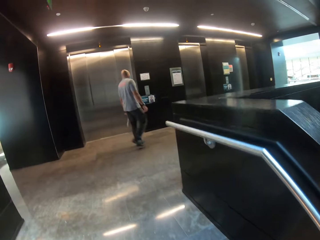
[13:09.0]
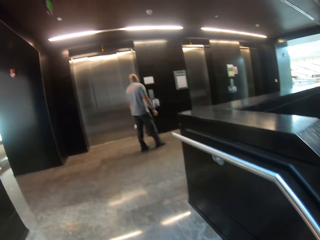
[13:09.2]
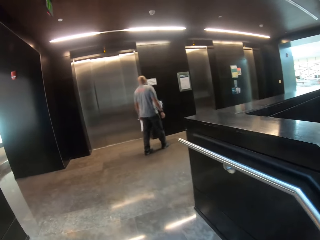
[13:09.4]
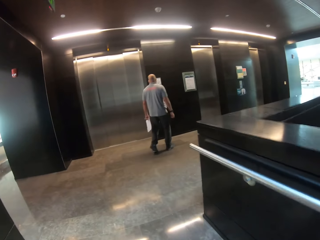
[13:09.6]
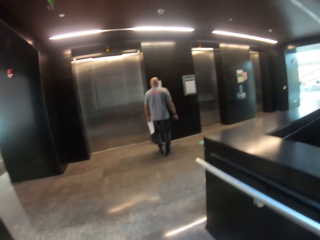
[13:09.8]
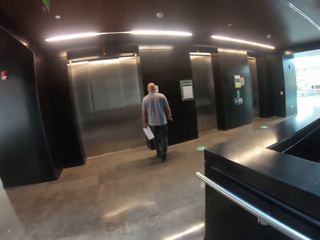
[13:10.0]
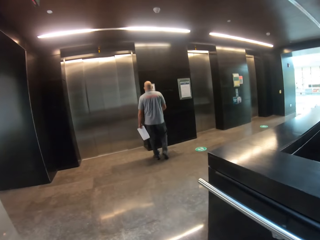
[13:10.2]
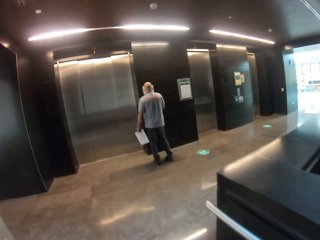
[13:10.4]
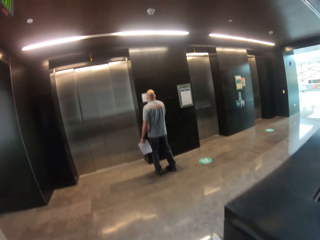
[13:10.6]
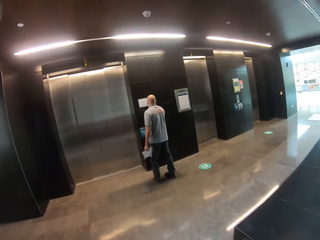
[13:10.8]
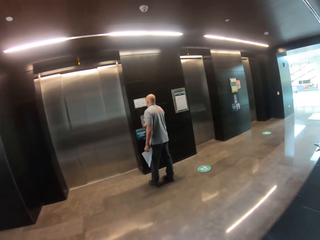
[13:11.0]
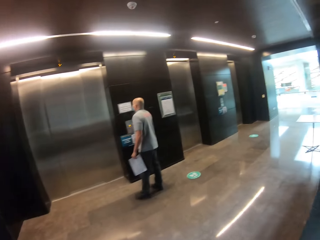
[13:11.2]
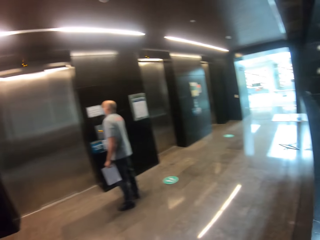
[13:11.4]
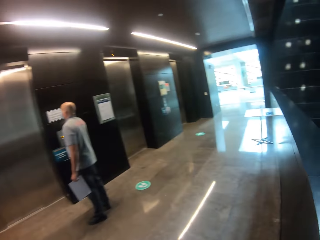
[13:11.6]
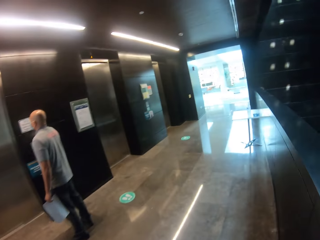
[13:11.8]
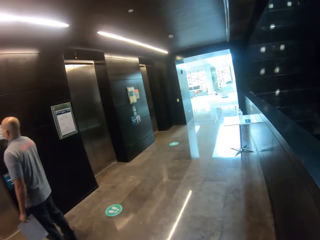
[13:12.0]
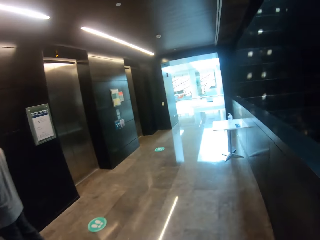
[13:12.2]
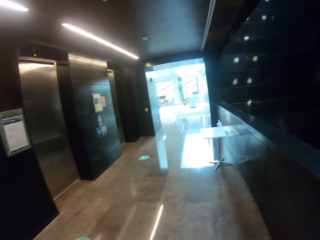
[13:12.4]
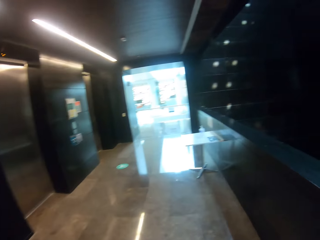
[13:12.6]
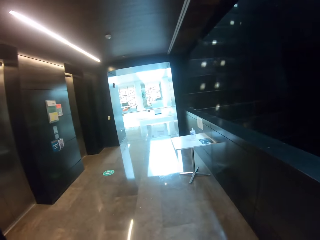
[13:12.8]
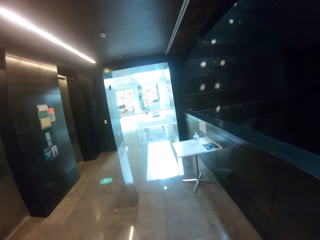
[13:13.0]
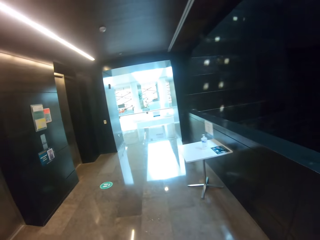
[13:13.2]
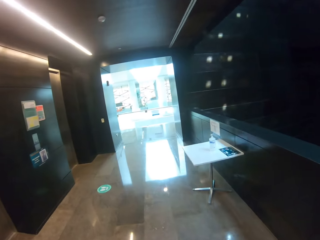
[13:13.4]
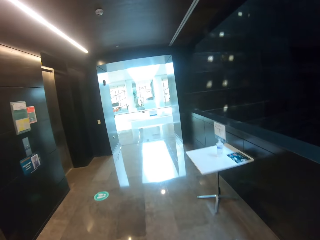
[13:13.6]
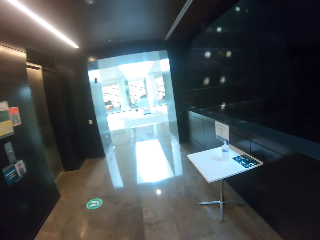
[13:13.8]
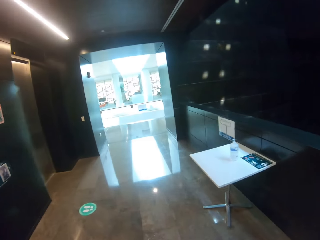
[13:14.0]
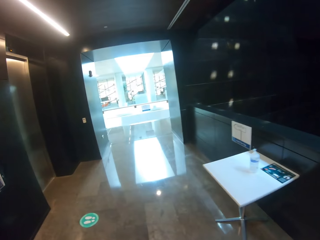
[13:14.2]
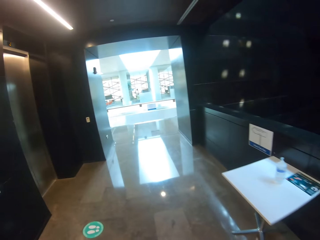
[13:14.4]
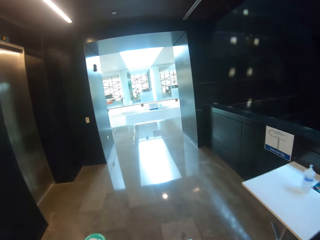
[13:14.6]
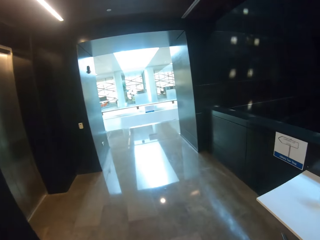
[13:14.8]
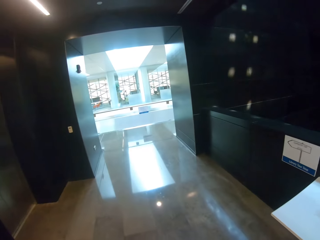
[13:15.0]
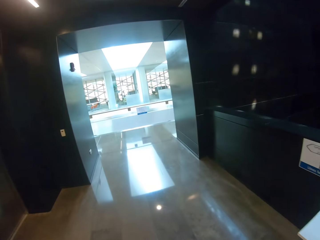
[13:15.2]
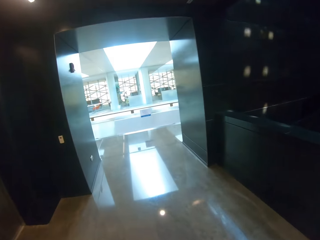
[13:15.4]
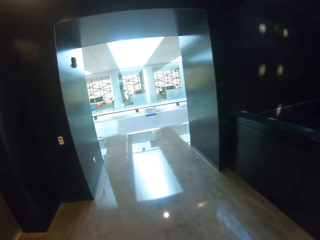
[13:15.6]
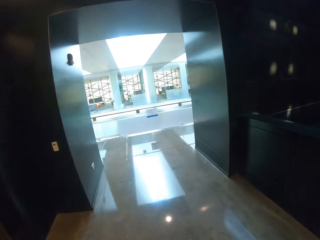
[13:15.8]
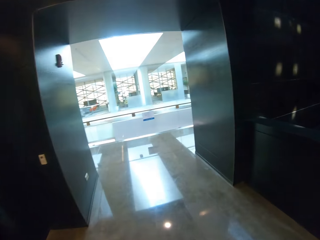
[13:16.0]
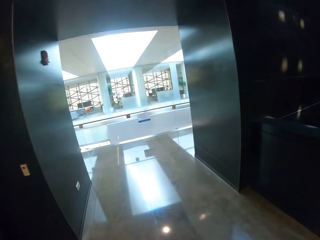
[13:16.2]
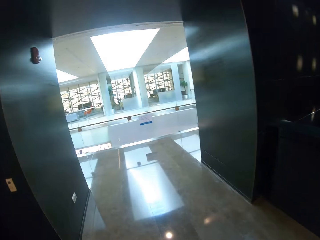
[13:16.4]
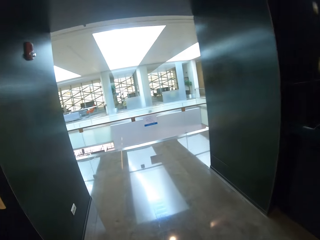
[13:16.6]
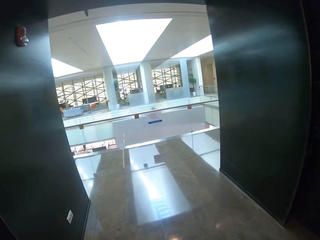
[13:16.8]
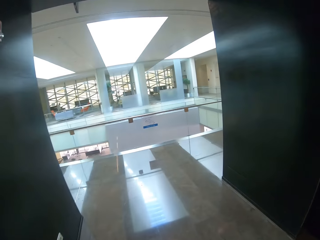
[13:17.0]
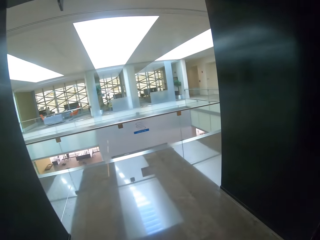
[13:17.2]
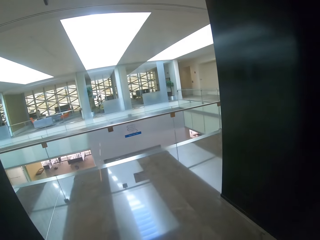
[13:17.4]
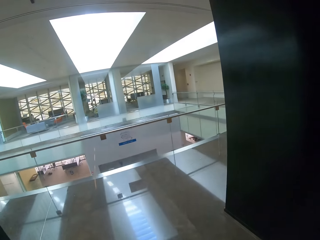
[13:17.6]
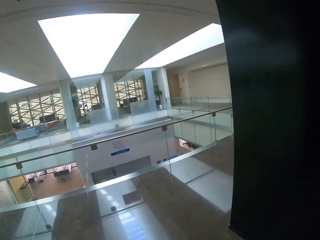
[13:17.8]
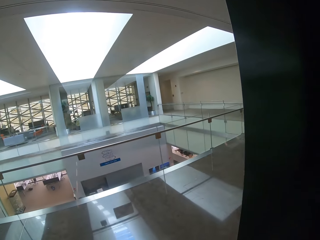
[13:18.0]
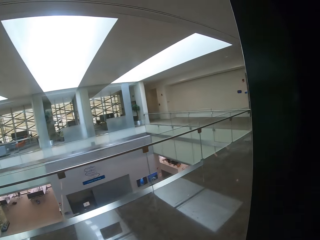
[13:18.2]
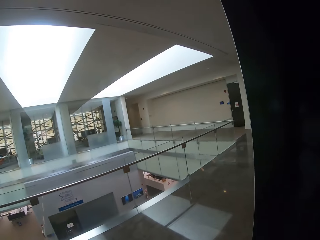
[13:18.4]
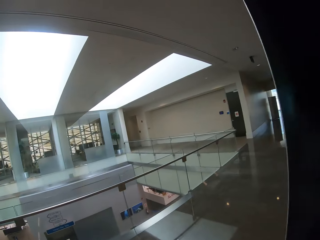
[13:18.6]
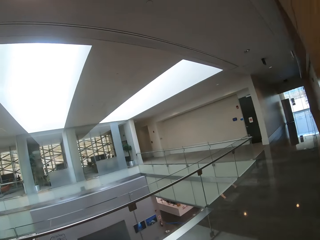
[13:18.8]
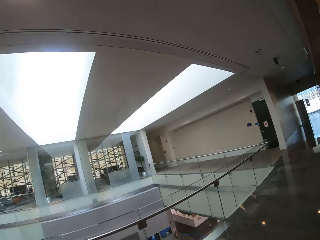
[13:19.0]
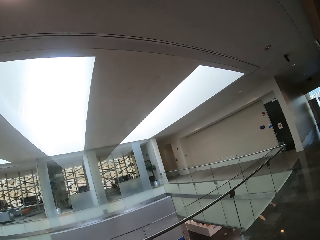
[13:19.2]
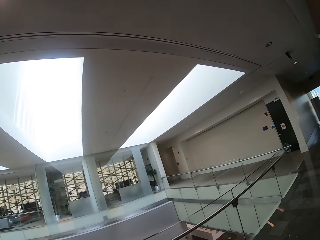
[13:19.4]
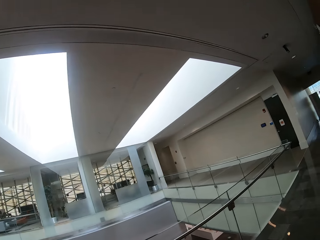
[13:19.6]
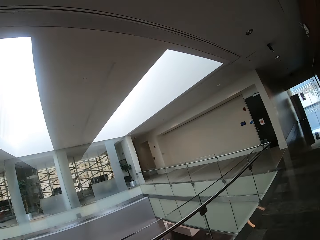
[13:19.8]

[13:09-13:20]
The camera wearer walks.

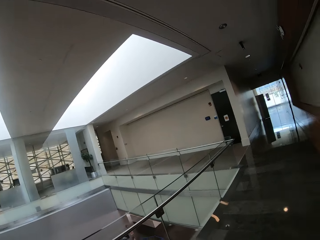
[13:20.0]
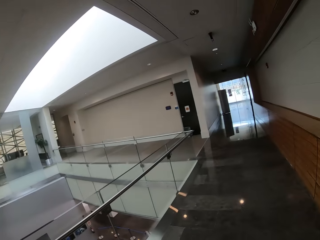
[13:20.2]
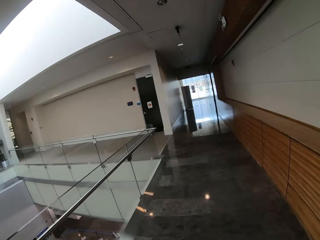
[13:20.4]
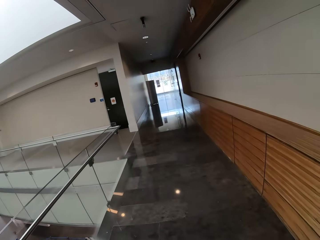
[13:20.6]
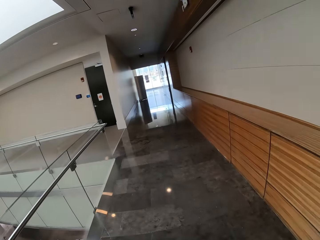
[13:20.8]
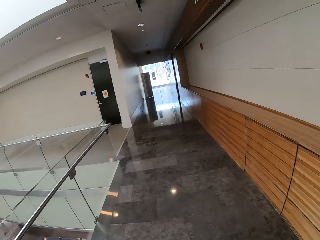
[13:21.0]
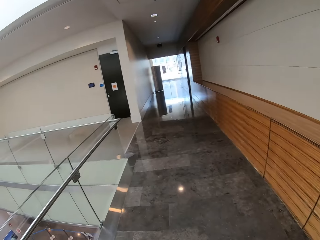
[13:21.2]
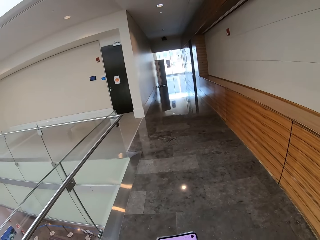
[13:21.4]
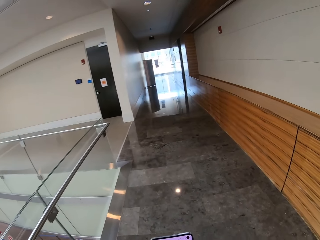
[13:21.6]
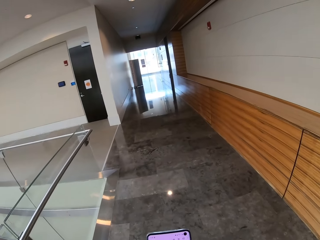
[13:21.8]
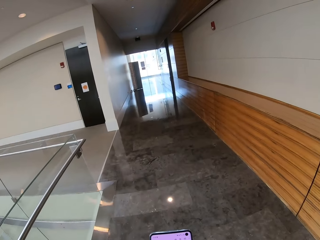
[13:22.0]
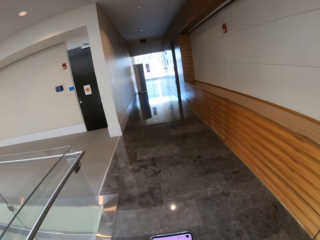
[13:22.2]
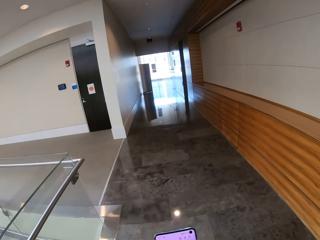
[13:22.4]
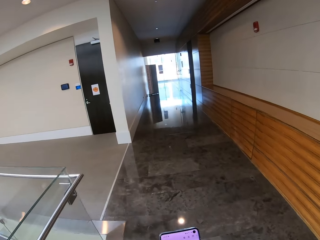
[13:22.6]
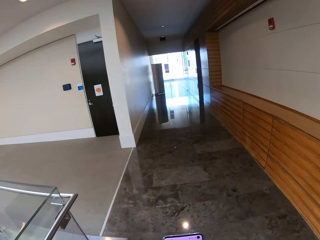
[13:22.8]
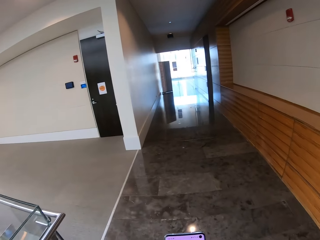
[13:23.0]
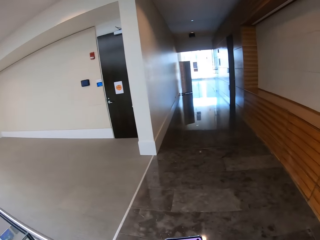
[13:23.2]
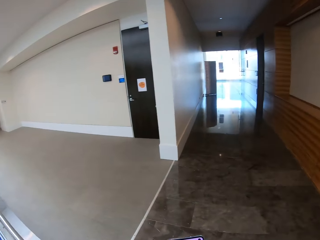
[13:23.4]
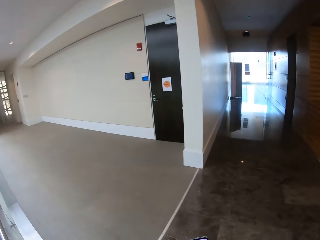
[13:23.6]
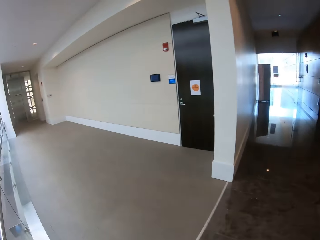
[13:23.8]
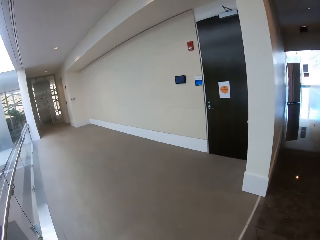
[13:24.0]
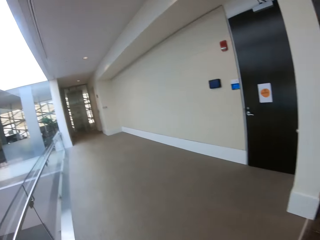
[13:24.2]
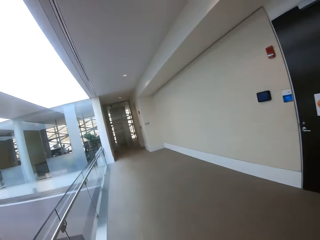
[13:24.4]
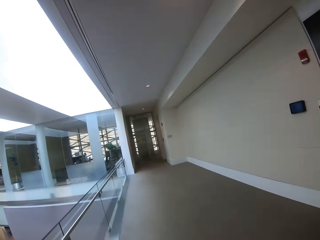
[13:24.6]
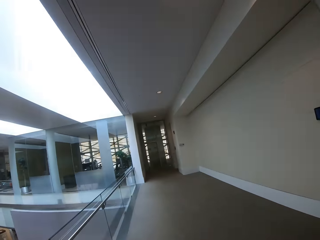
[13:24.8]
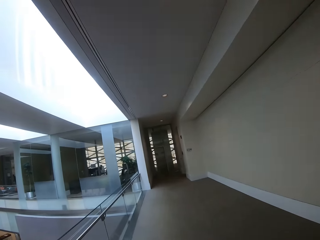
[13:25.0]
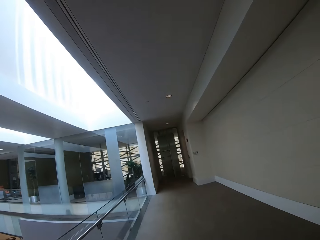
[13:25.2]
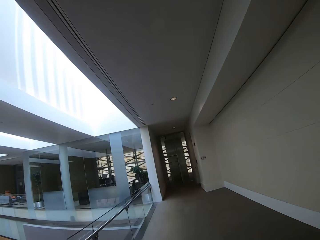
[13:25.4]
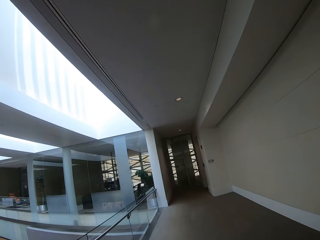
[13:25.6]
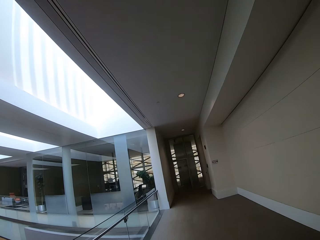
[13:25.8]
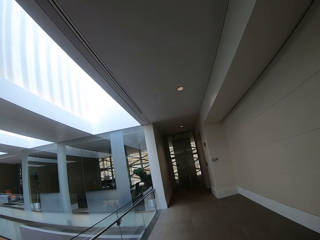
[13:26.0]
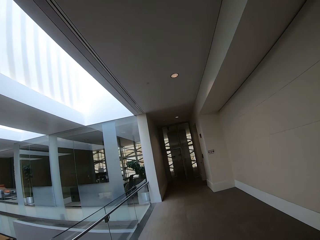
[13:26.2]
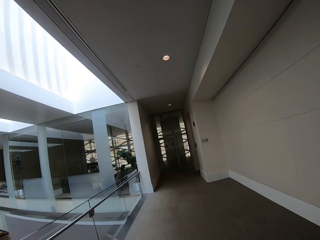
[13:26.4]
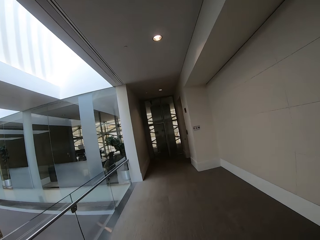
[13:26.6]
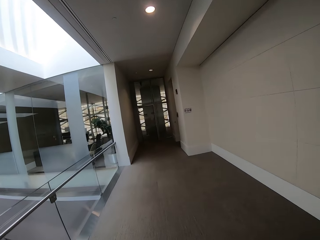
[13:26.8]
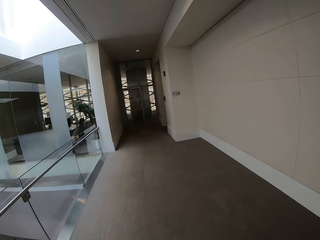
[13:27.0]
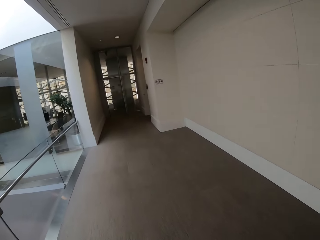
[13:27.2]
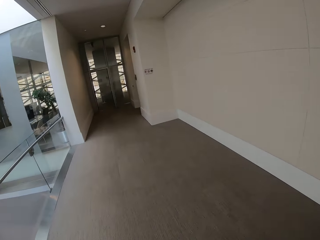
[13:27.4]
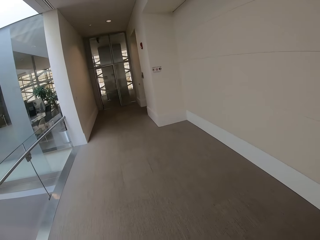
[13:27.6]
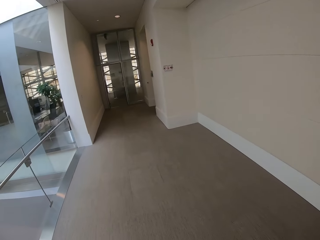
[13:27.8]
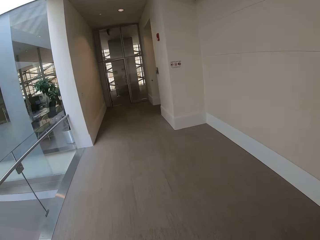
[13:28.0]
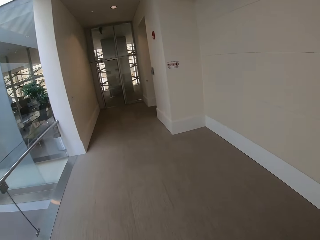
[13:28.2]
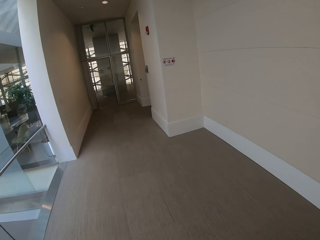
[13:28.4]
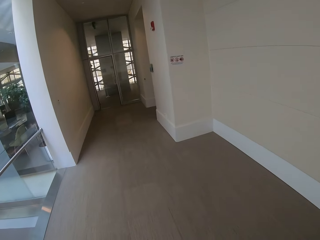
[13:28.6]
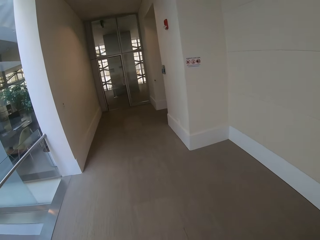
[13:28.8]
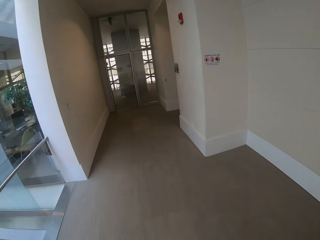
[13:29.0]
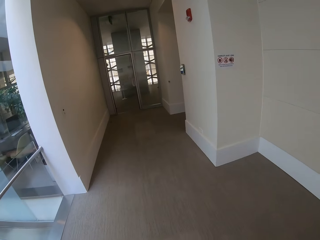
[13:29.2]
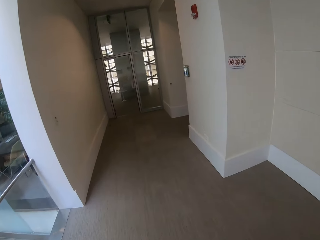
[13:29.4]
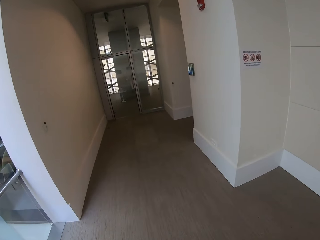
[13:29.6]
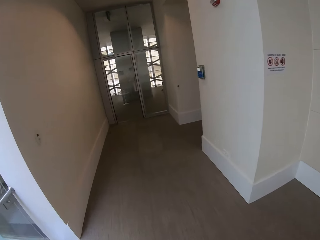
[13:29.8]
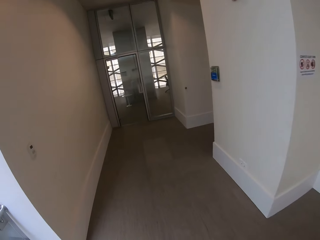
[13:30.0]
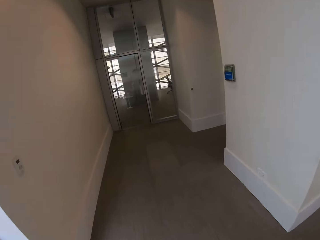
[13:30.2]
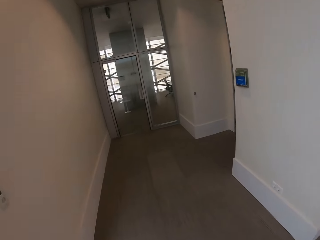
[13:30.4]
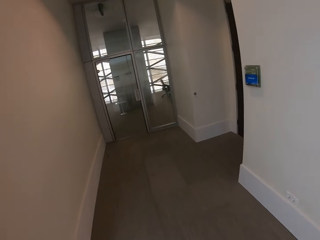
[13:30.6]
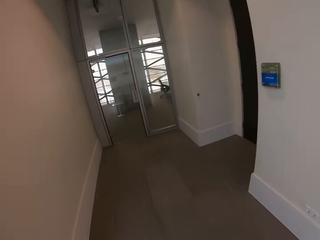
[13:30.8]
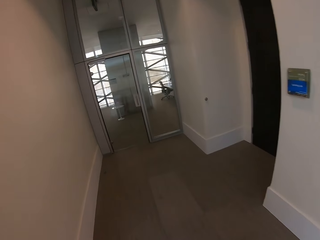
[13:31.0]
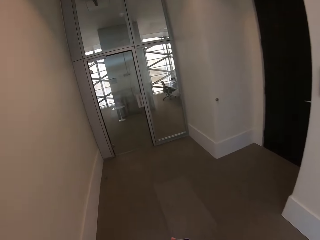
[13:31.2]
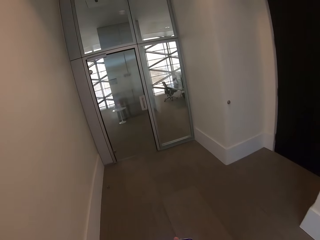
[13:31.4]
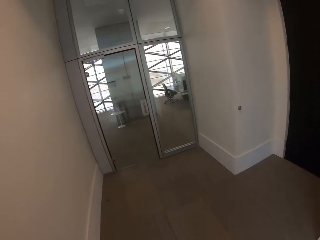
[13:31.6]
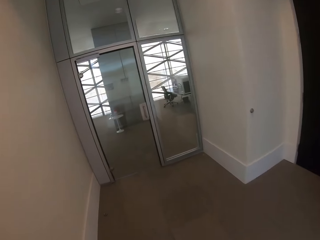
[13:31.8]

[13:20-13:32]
The camera wearer presses the phone.
